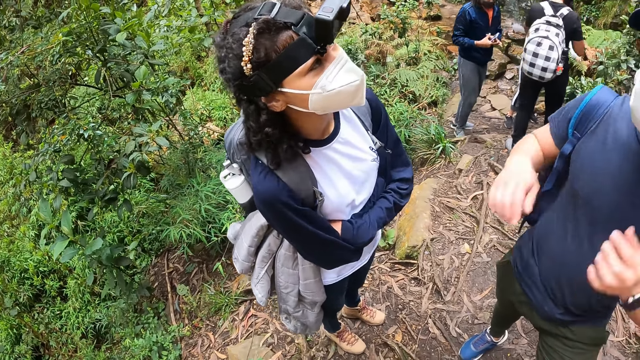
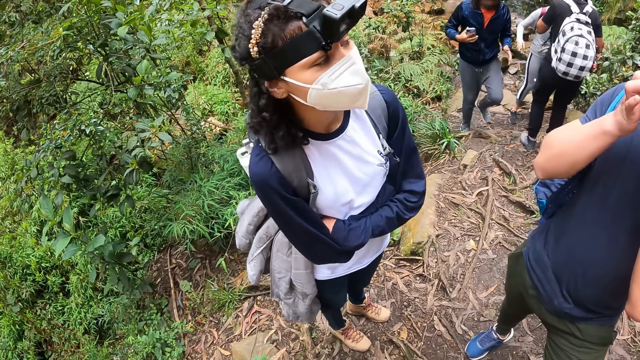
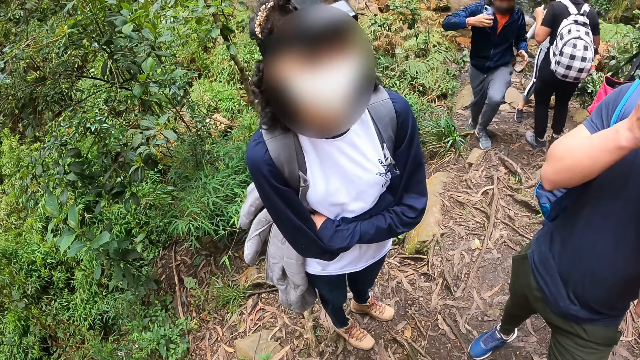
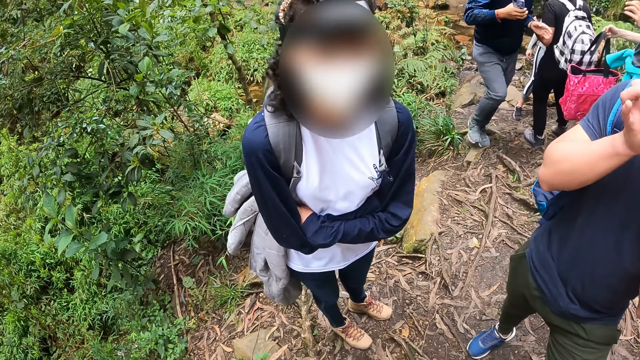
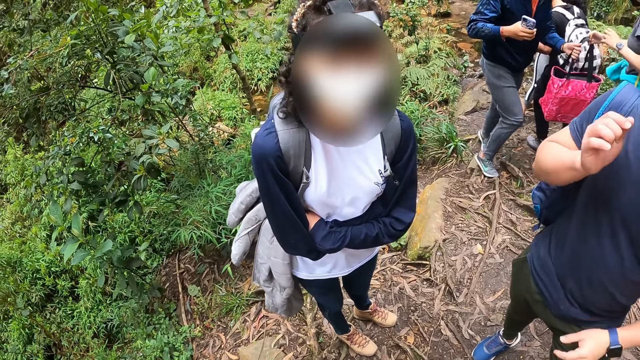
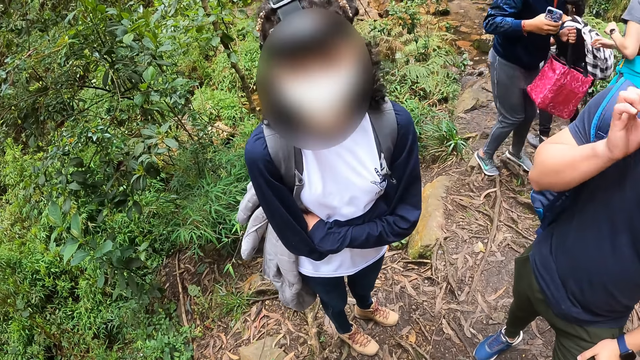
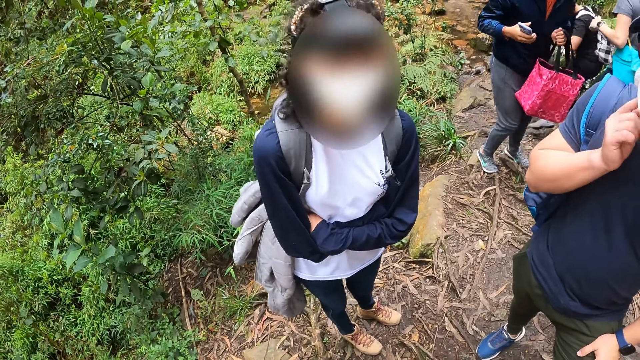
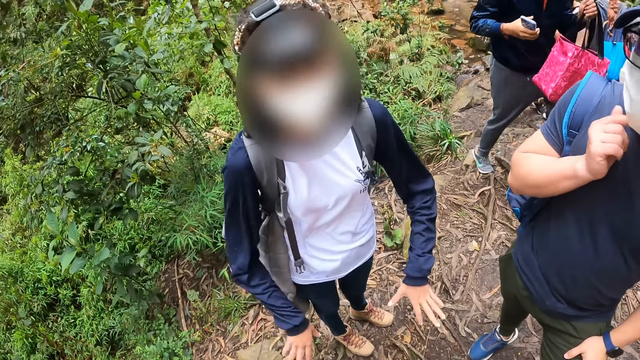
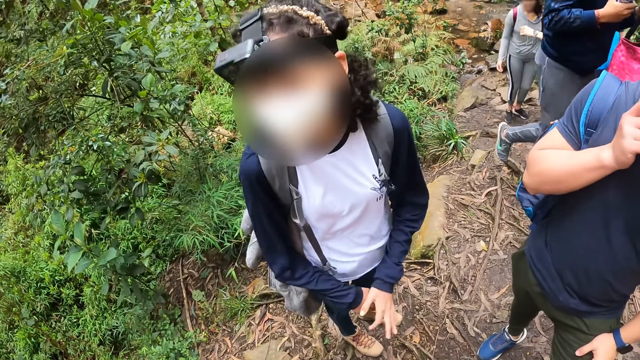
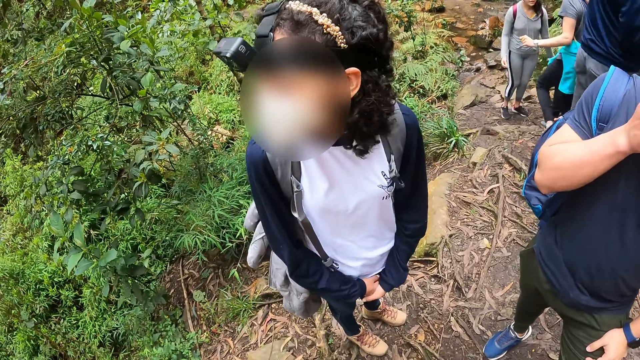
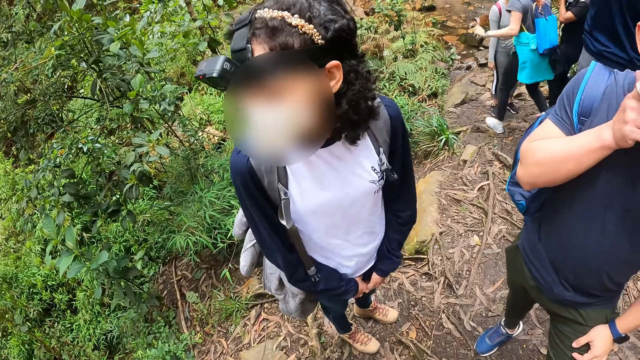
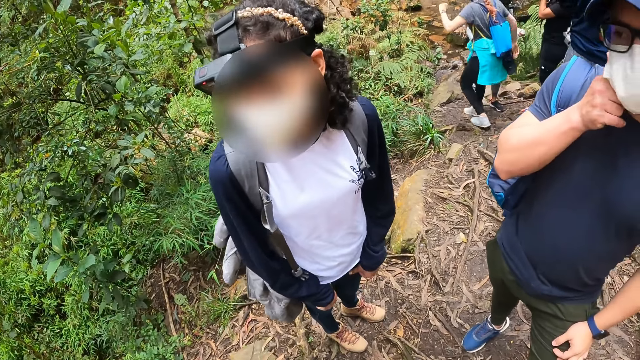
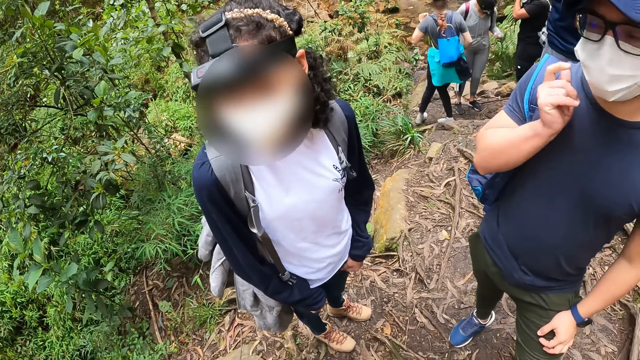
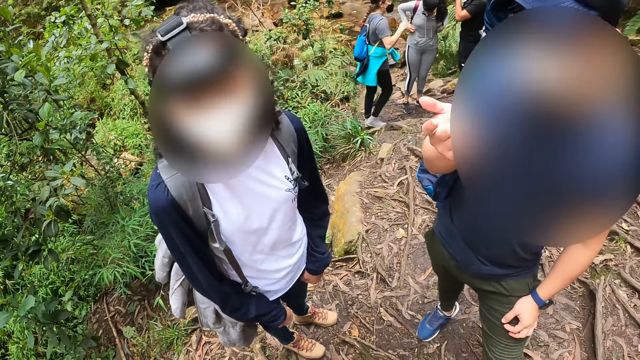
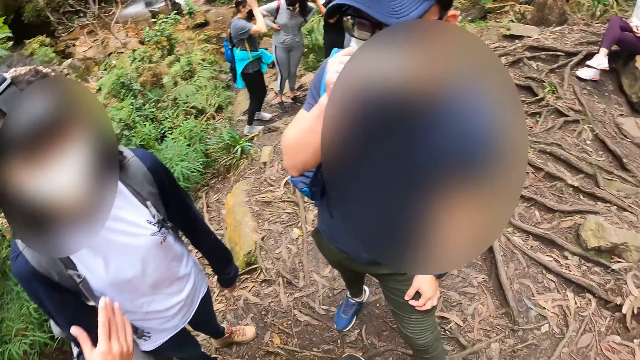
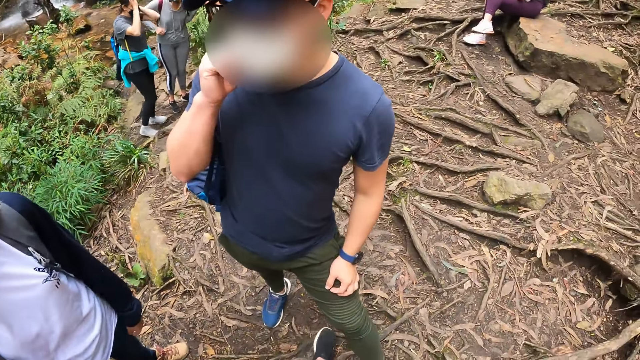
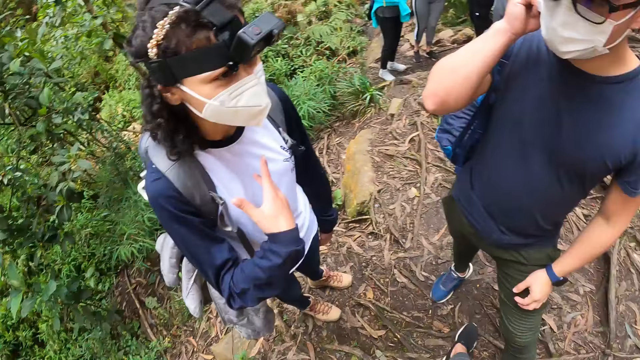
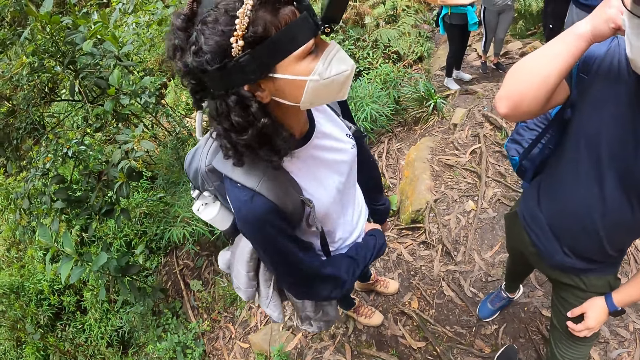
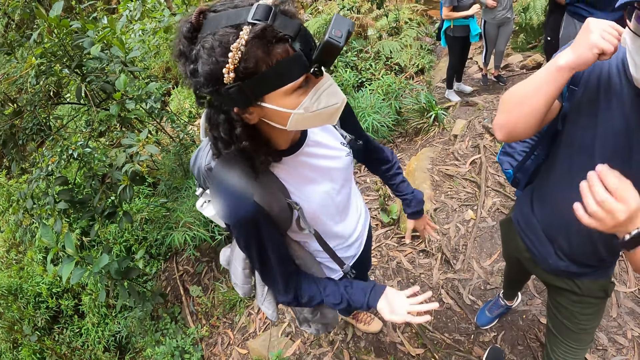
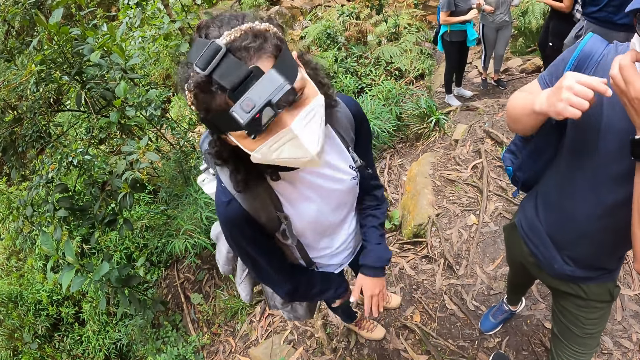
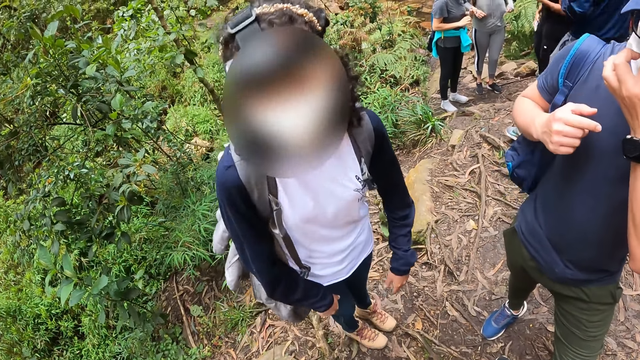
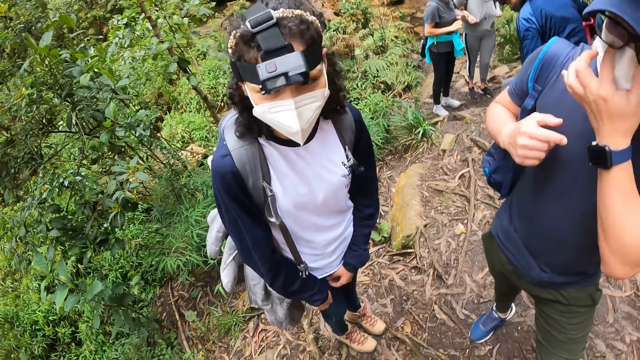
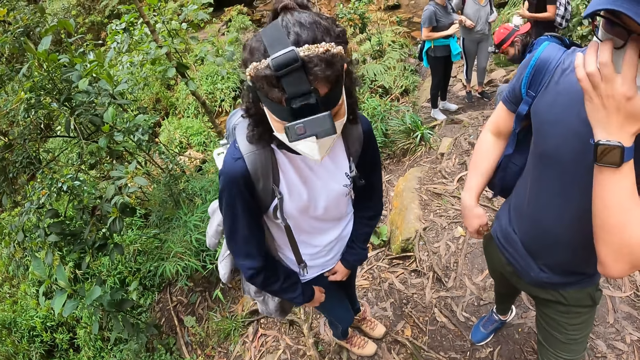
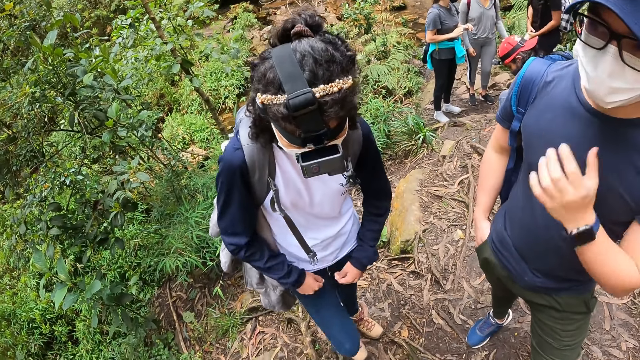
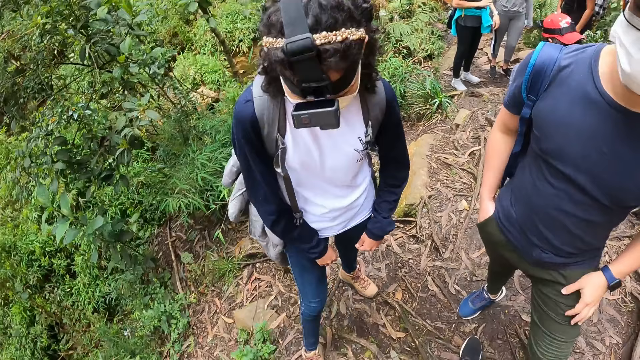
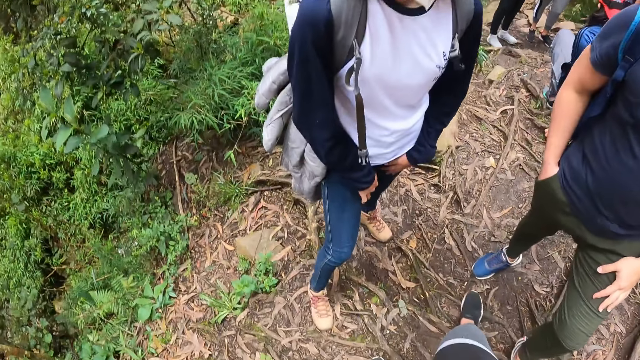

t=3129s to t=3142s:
The man touches his face with his right hand. The man touches his face with his left hand.

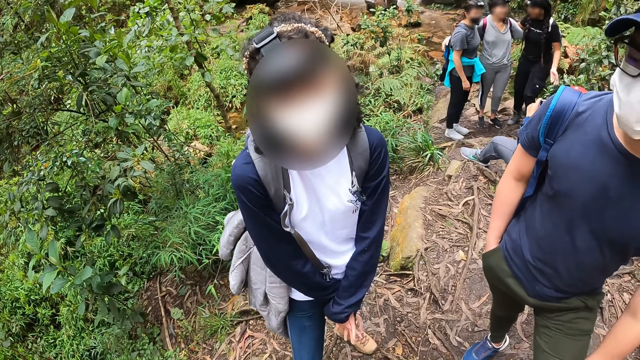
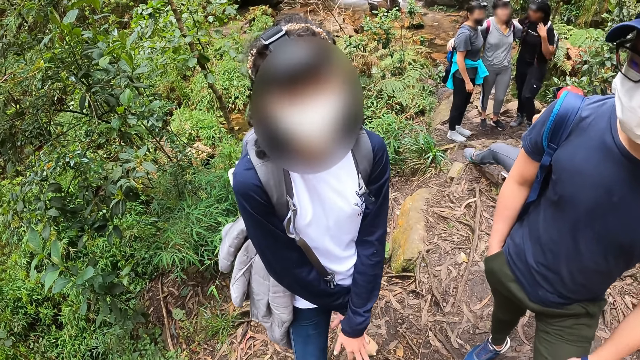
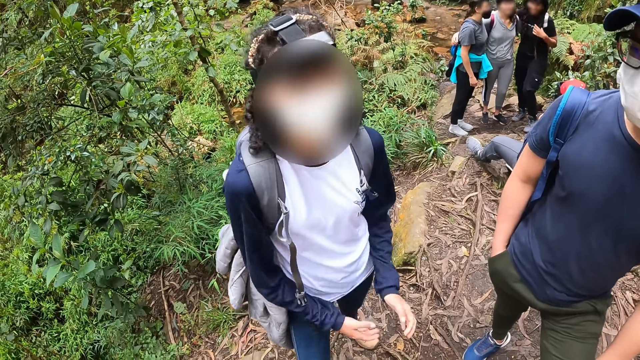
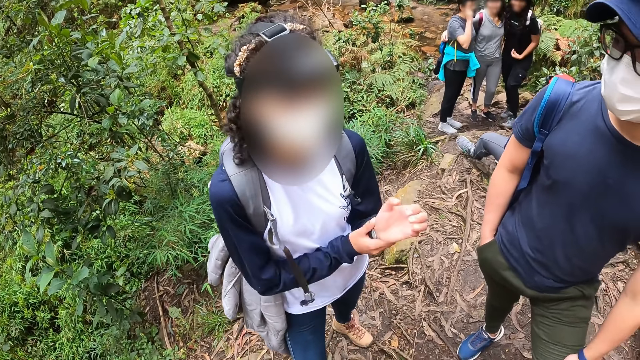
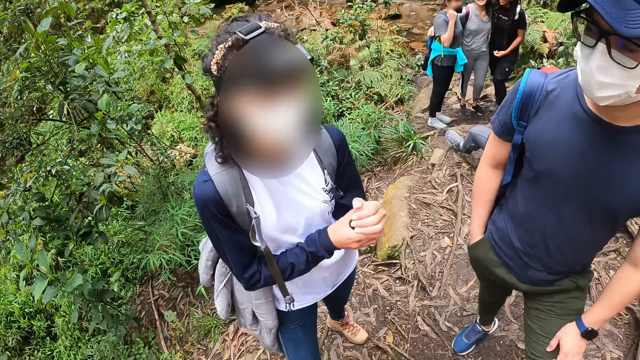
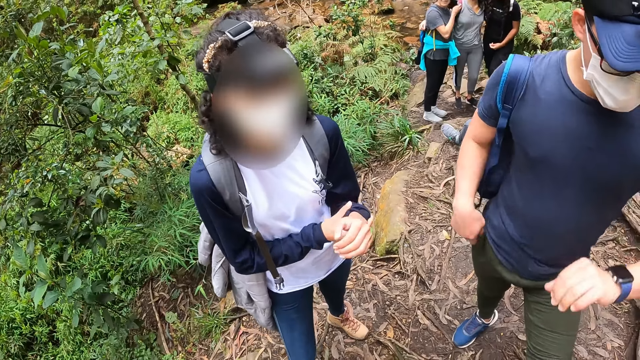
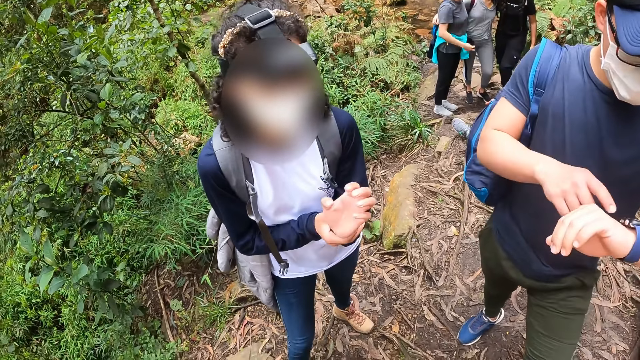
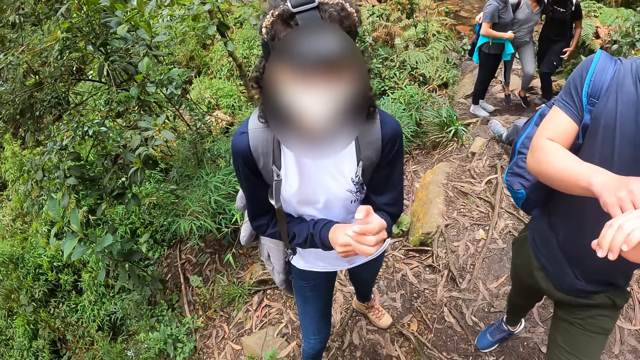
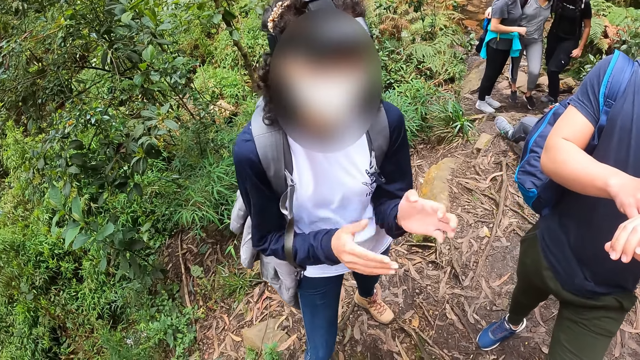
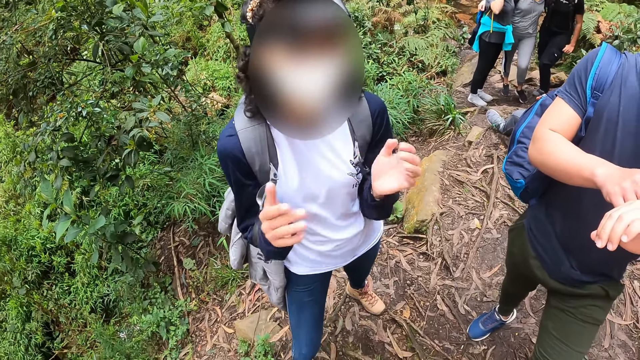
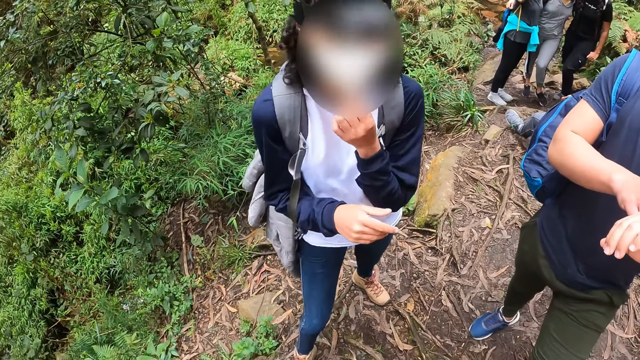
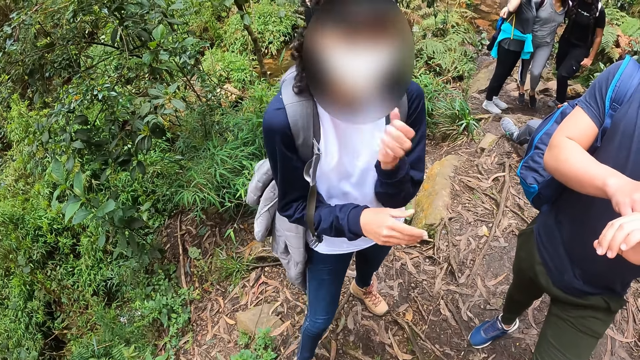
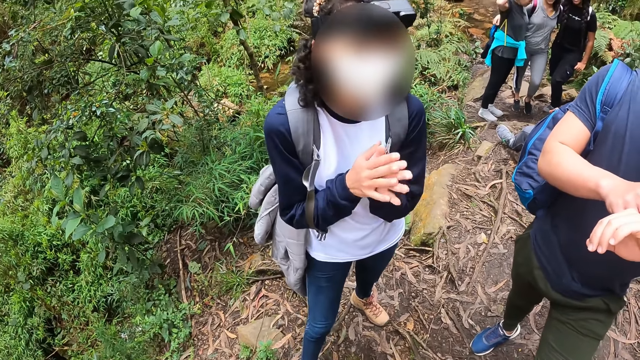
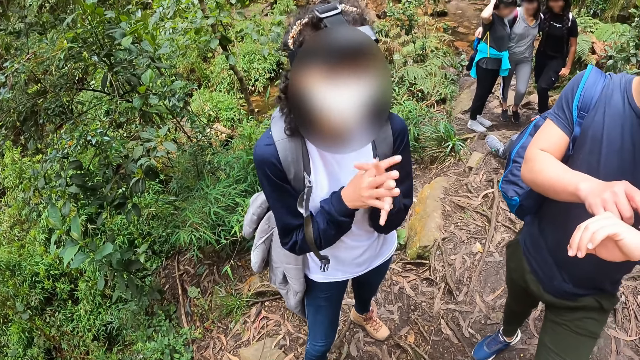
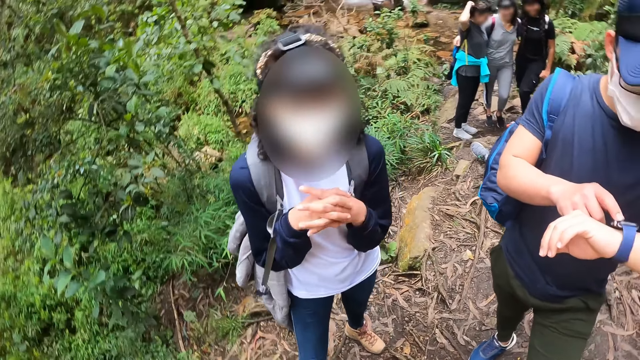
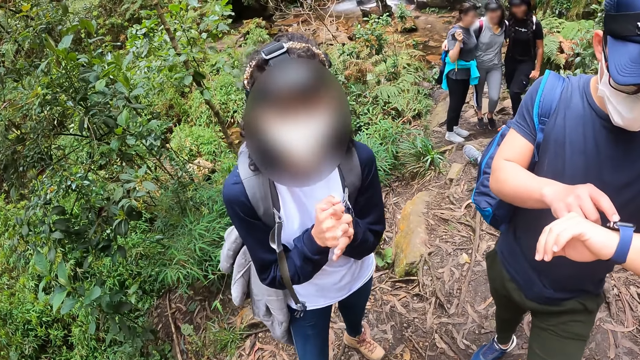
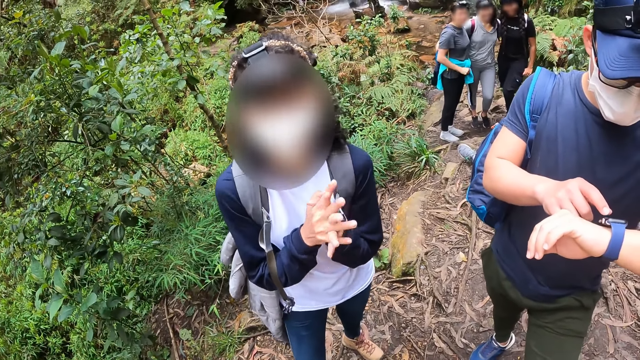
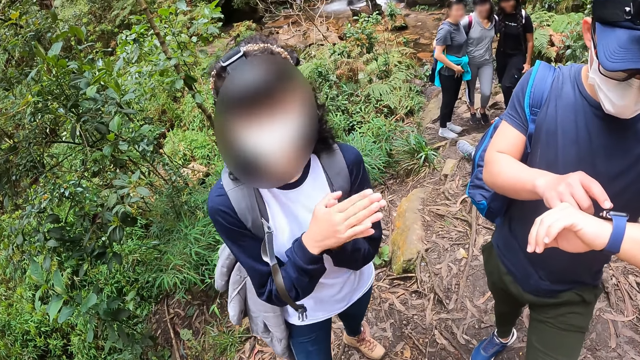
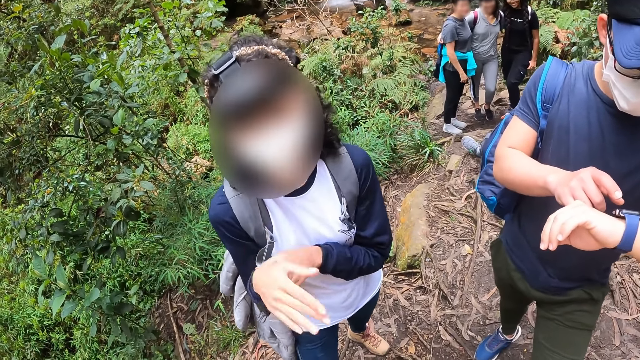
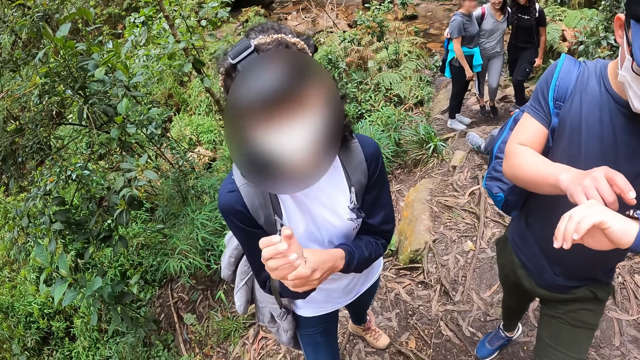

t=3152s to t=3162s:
The camera wearer interacts with the woman and the man. The man operates a wrist watch on his wrist with his right hand.
